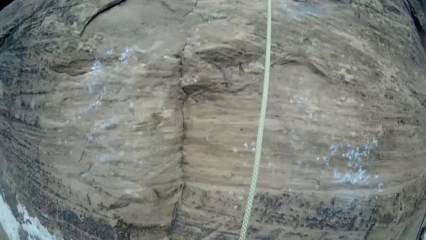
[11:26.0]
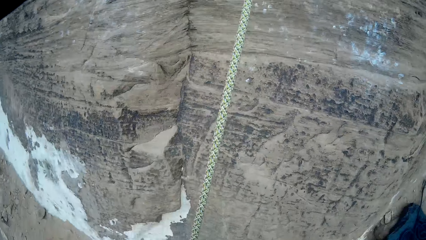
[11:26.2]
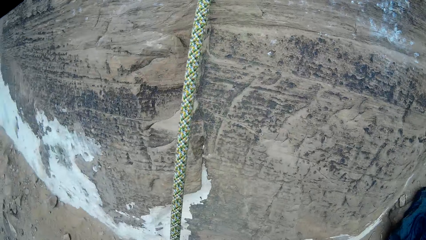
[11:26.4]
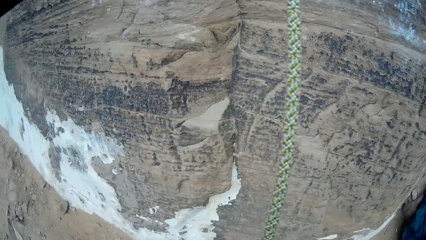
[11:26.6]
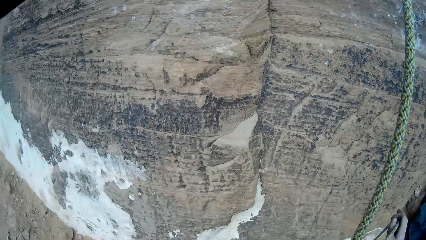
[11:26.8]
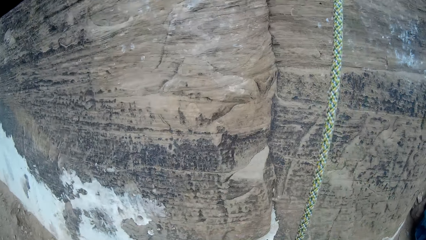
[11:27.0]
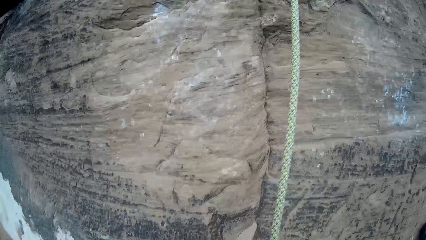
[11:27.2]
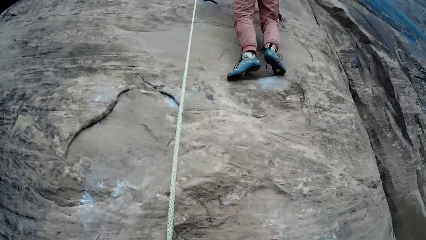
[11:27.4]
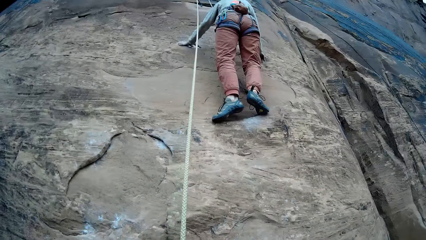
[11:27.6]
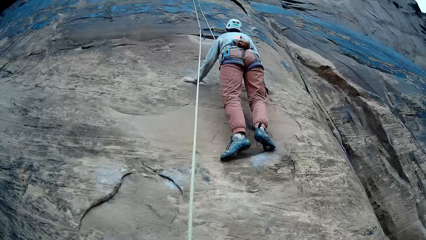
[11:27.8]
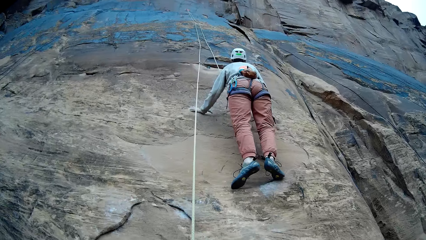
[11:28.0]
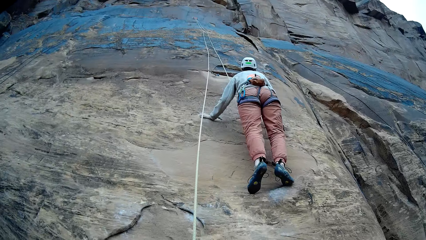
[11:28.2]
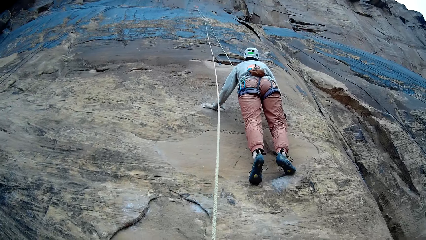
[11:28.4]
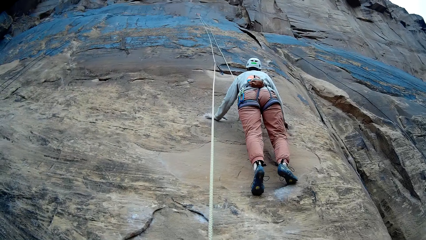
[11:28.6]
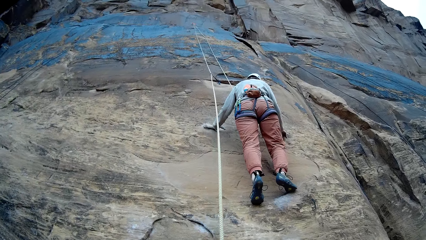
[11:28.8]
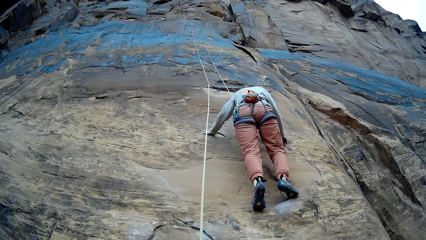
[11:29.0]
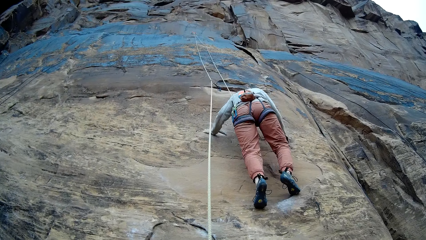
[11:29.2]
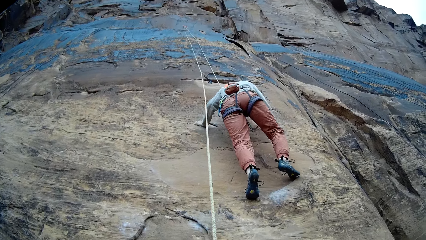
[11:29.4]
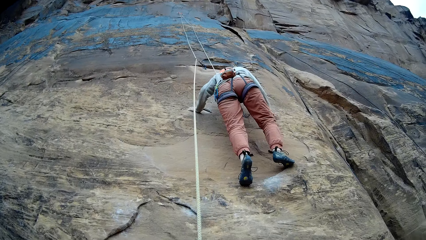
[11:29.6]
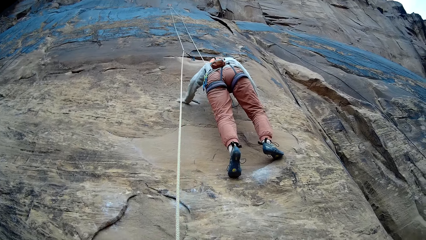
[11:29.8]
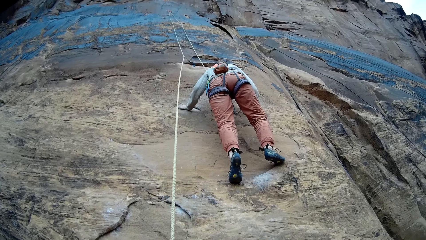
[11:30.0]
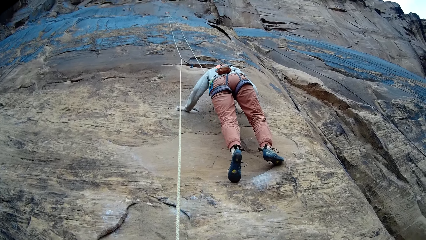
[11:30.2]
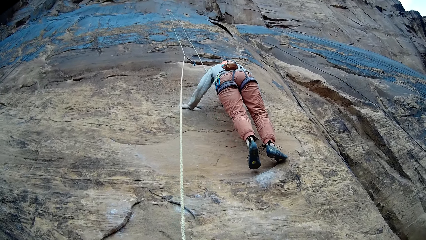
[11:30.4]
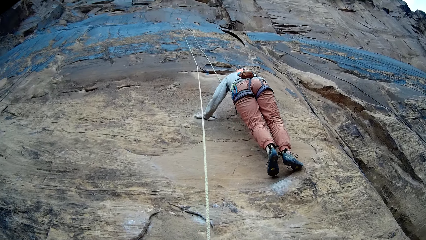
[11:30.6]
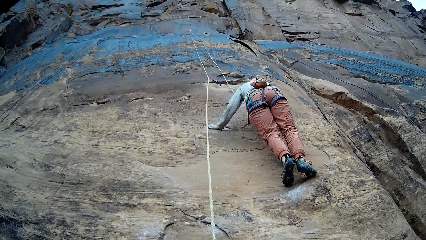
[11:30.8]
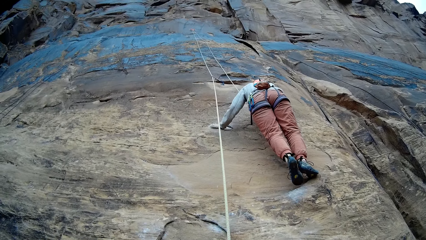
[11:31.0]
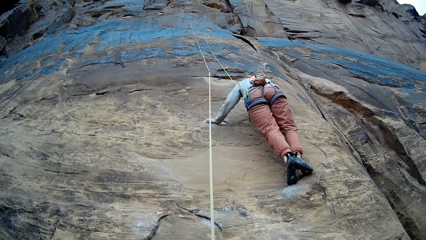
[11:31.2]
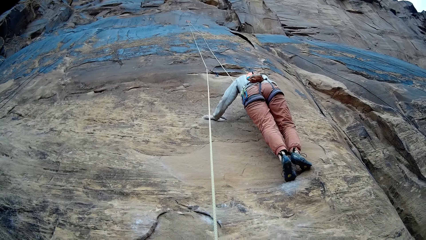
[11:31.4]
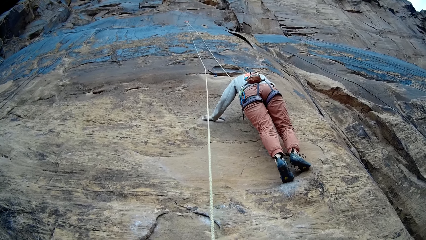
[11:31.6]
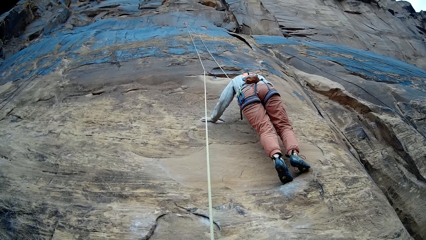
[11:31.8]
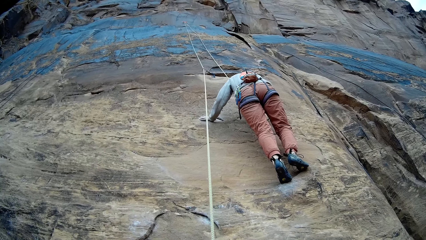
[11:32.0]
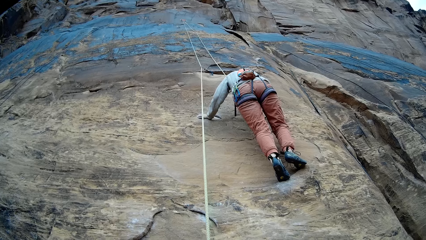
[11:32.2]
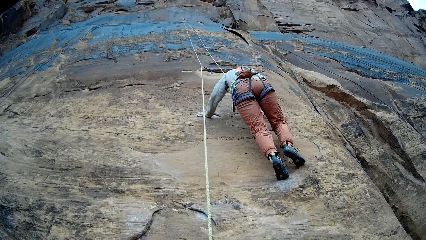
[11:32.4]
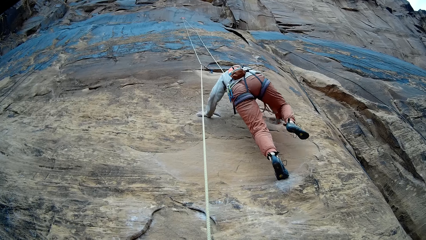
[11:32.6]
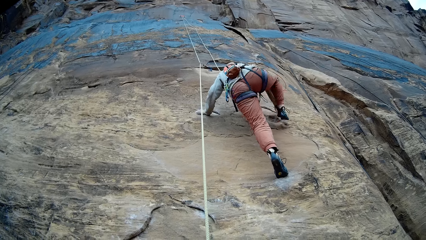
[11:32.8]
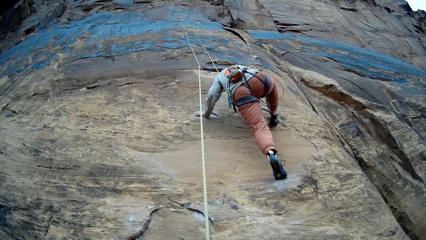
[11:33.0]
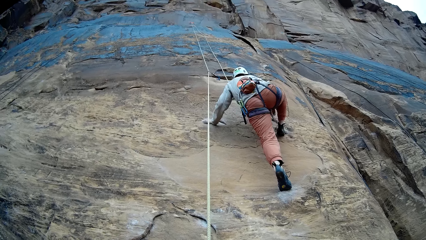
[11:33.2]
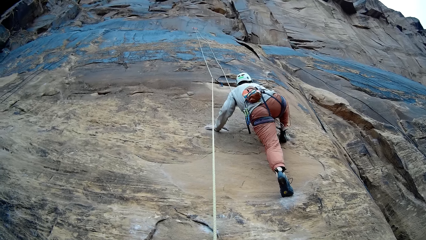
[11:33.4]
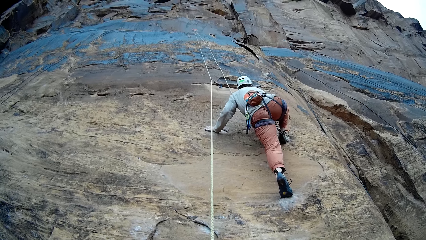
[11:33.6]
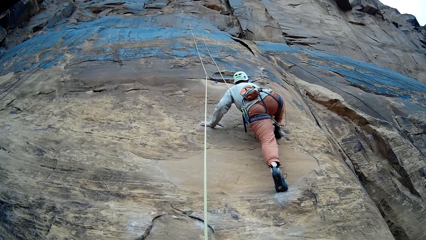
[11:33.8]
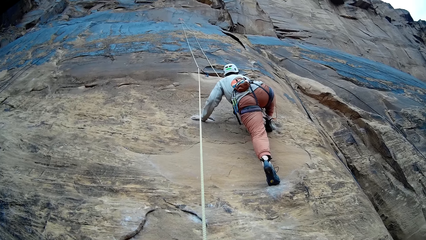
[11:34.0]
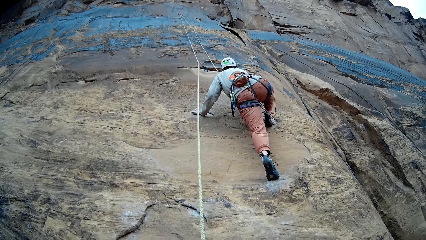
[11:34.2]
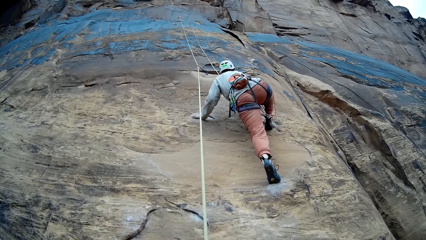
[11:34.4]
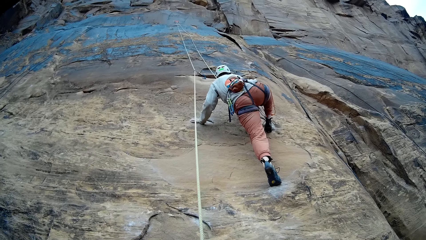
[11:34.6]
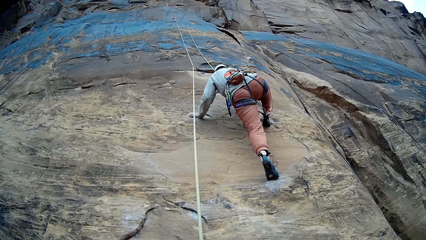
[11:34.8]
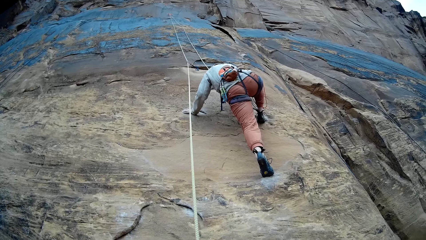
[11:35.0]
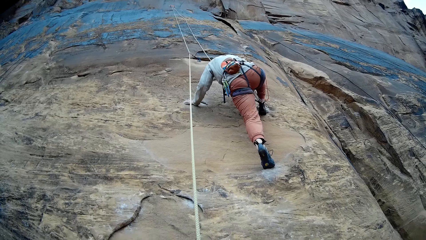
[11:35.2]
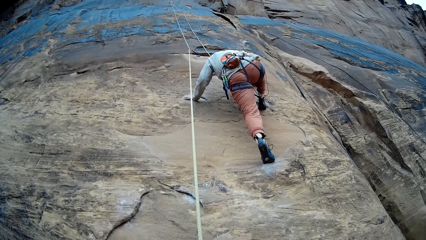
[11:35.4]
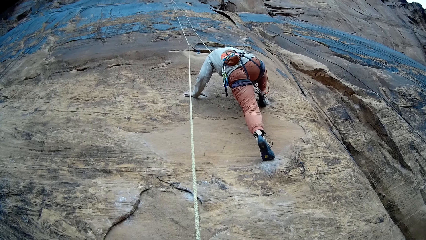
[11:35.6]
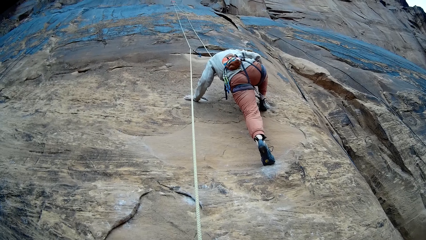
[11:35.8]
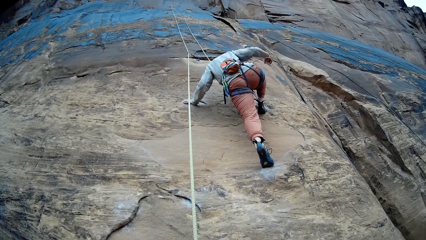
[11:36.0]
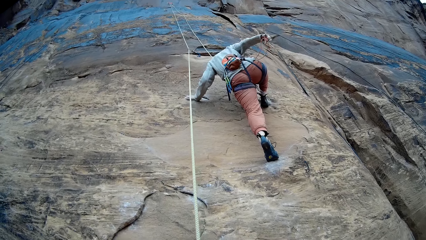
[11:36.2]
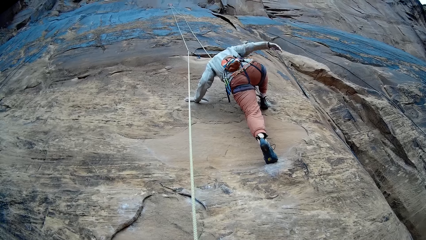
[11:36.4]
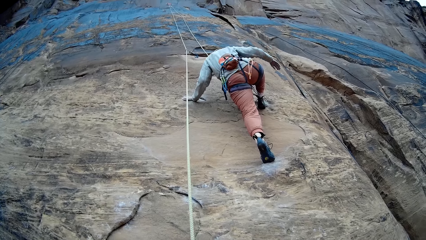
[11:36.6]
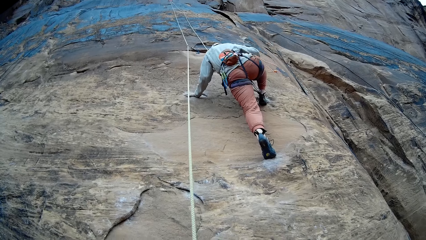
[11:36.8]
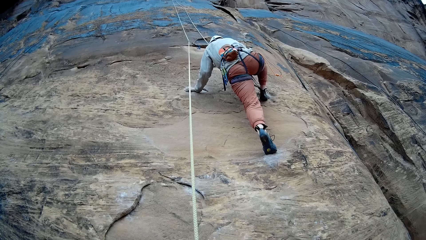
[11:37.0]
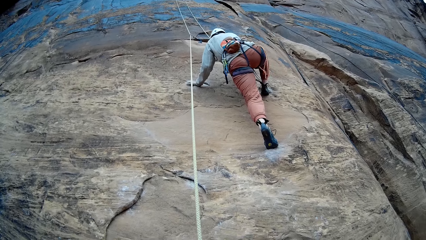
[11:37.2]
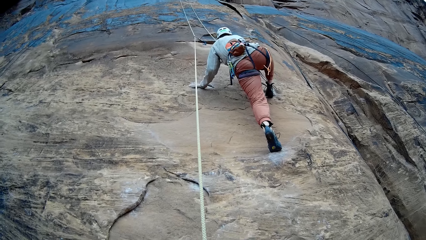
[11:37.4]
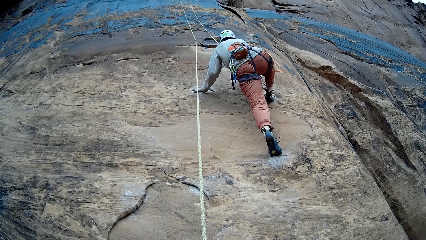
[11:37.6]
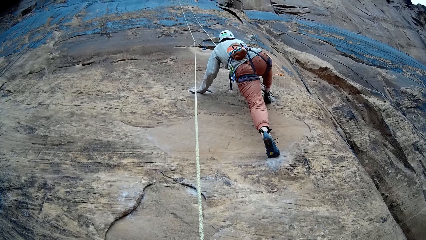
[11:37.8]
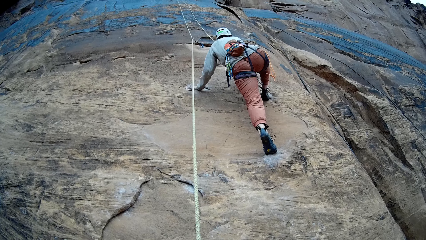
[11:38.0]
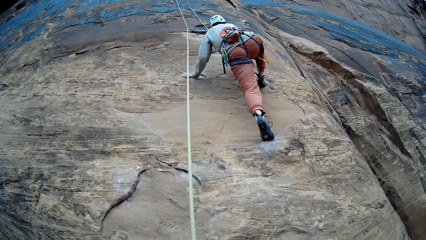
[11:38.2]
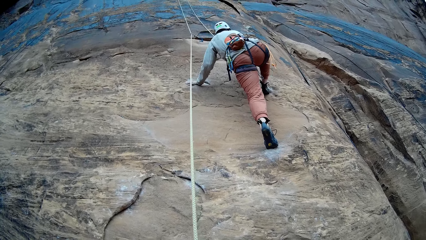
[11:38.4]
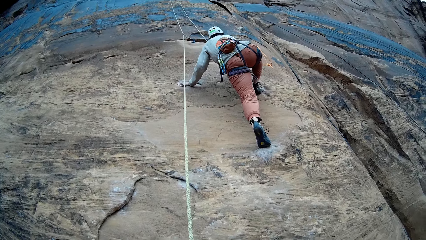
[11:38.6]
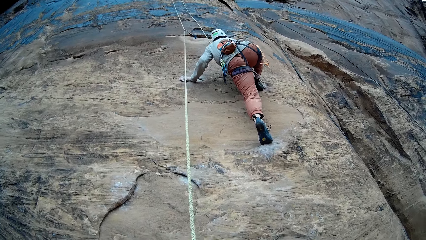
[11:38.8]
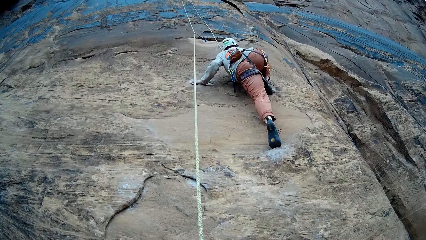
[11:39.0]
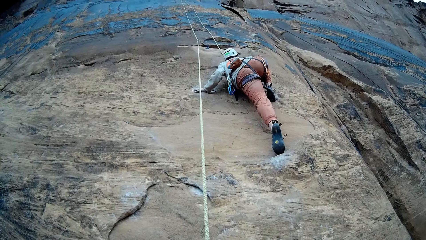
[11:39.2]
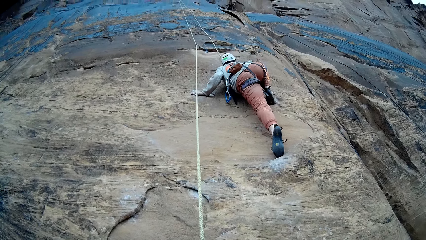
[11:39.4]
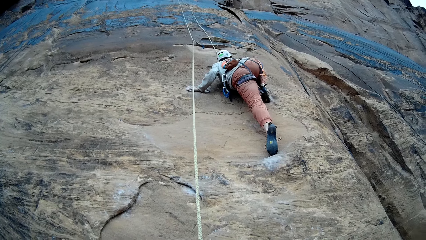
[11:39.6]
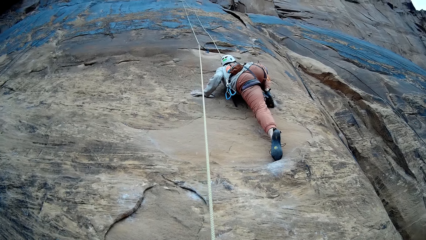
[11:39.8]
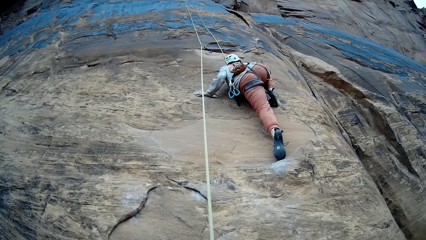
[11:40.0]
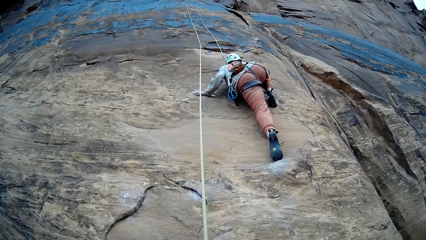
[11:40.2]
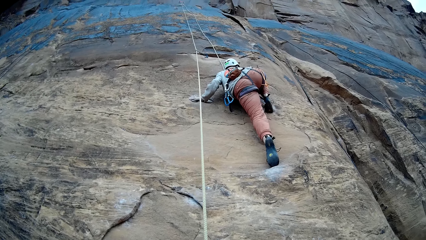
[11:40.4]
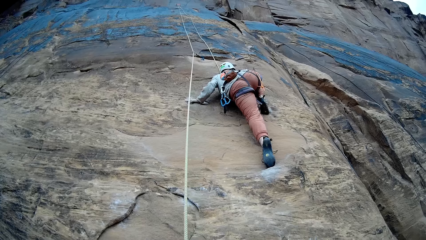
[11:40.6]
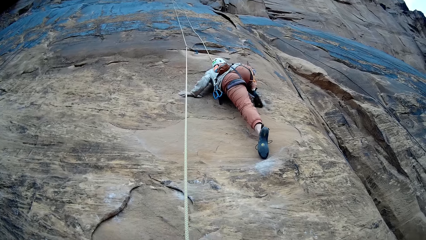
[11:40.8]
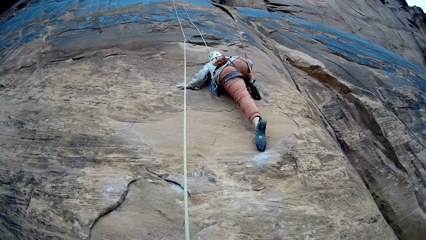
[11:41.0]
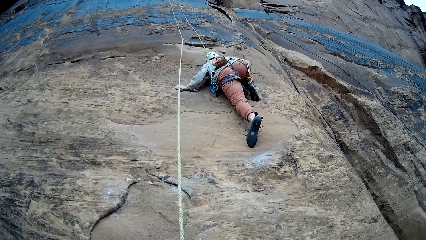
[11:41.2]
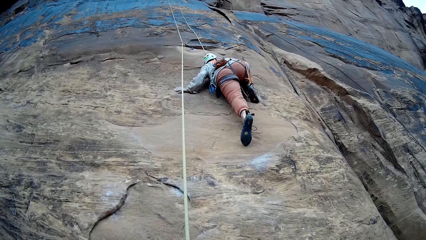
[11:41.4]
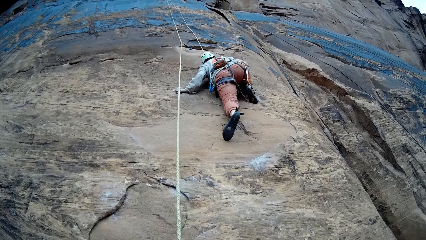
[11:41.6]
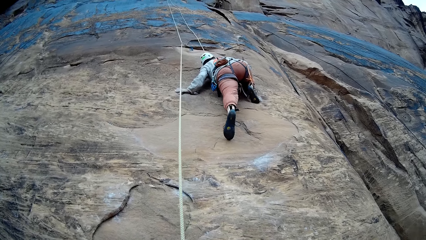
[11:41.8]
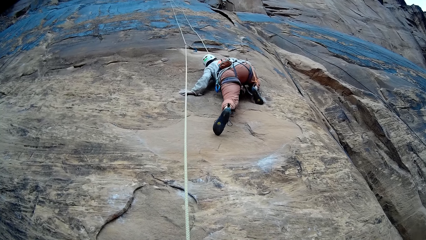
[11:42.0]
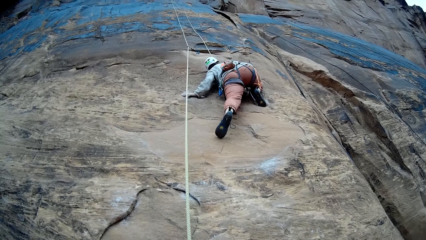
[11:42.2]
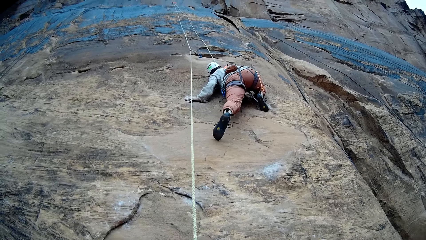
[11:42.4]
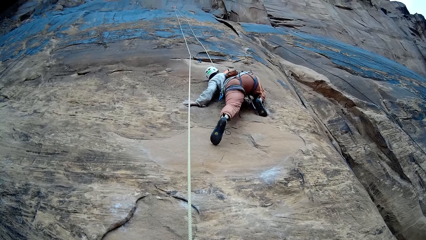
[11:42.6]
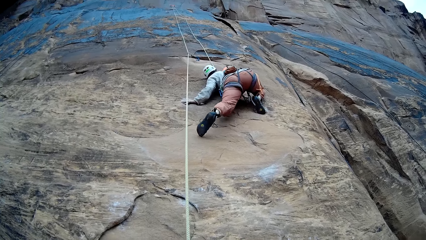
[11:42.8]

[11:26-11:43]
The camera wearer looks around. They look up. A woman climbs. The woman moves a hook. The woman climbs.
